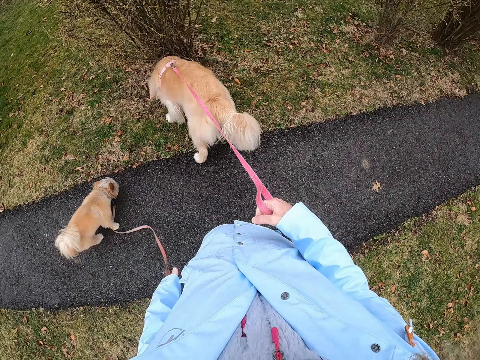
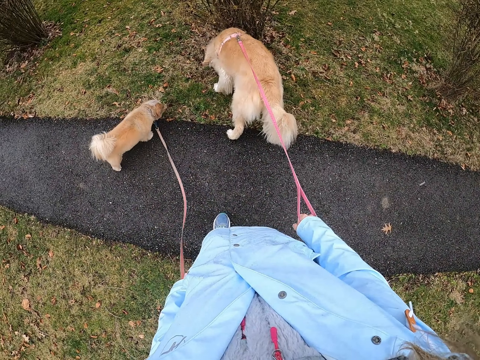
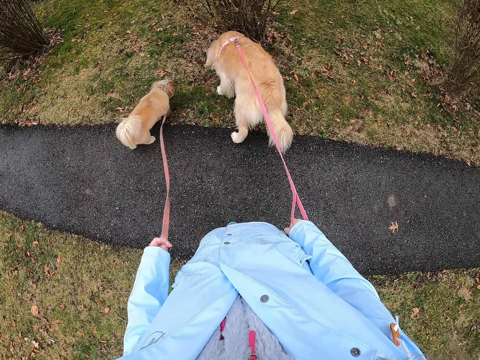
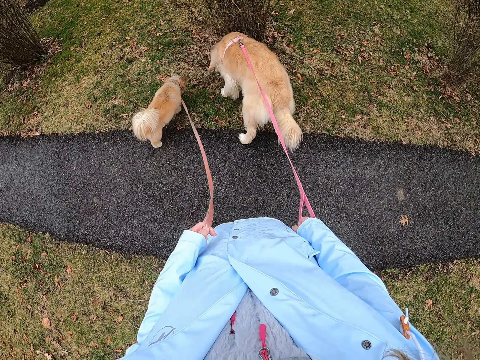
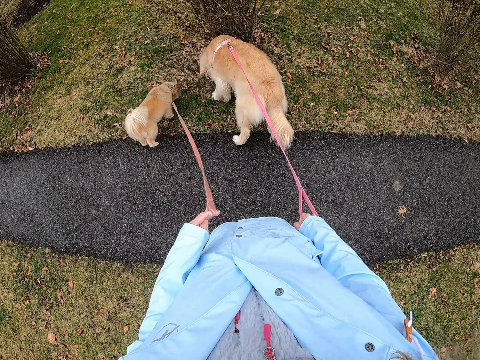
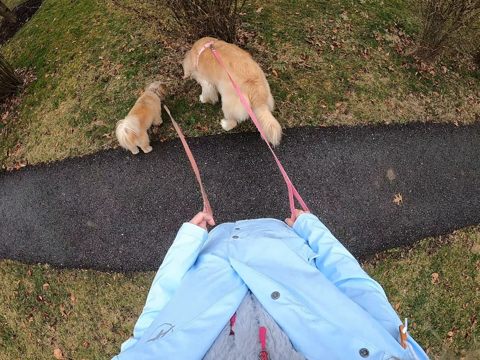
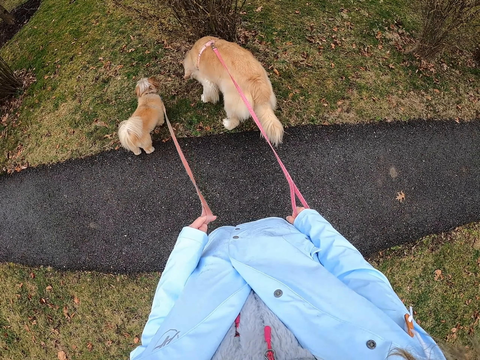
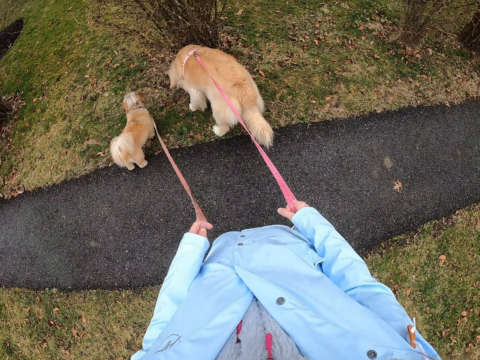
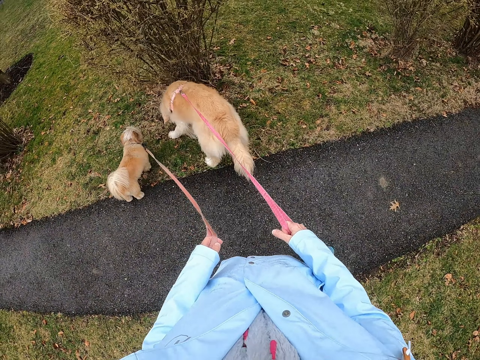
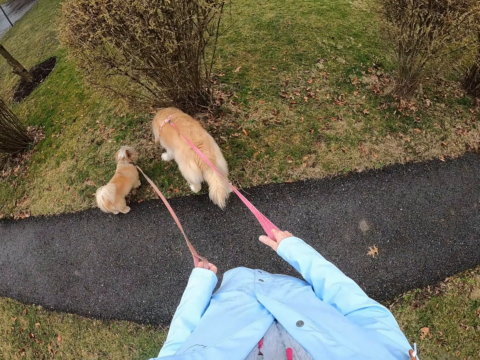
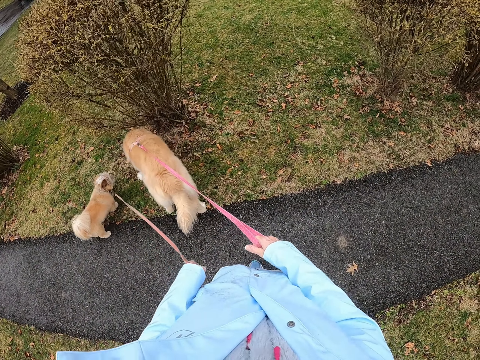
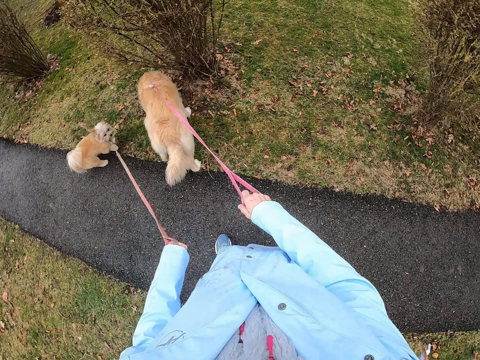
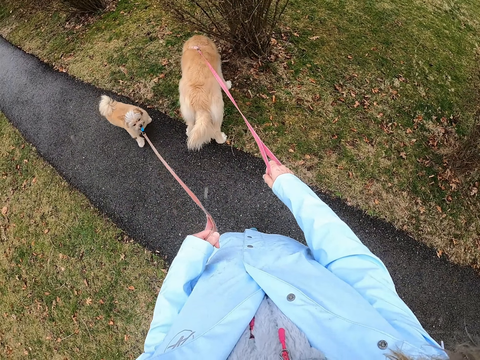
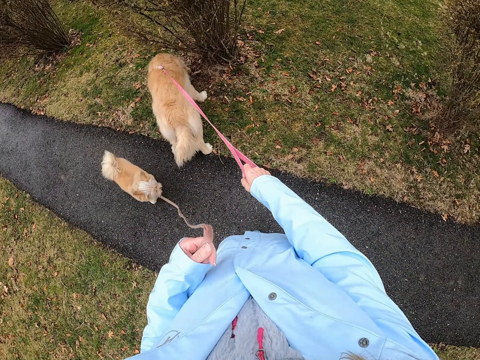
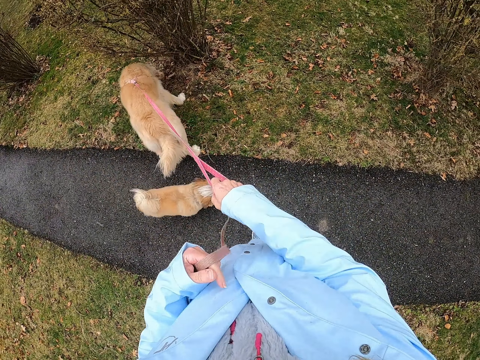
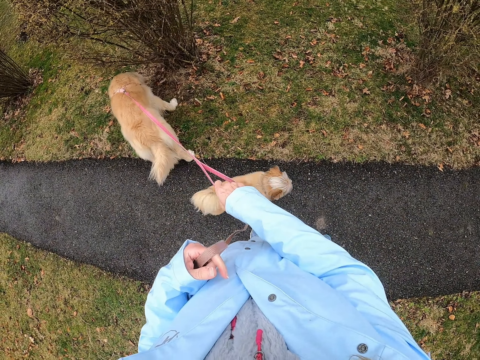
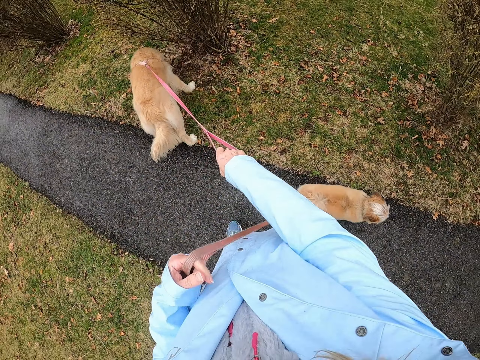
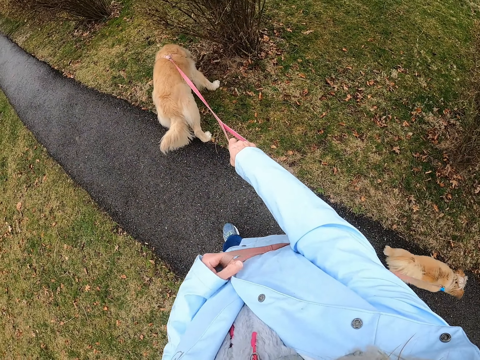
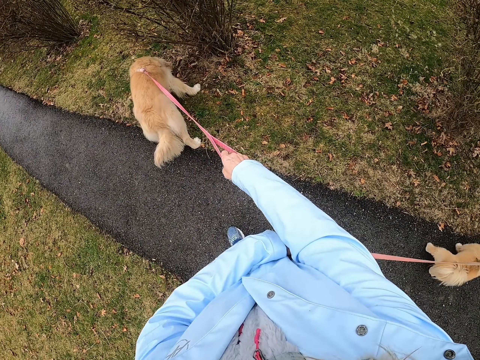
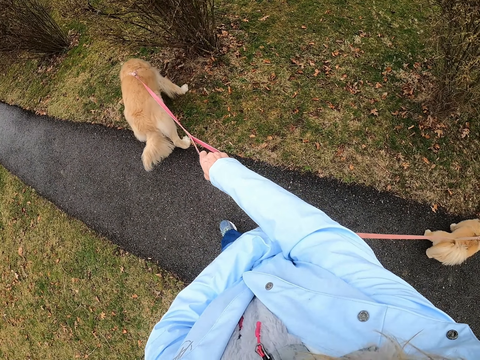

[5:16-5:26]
The camera wearer stands on the road holding the dogs.

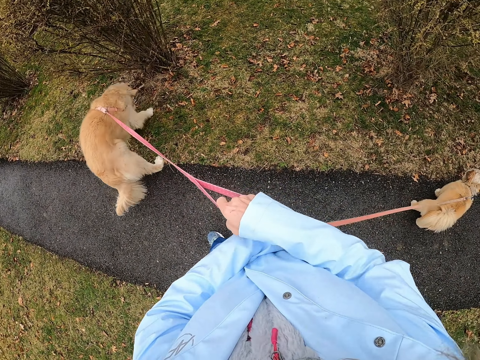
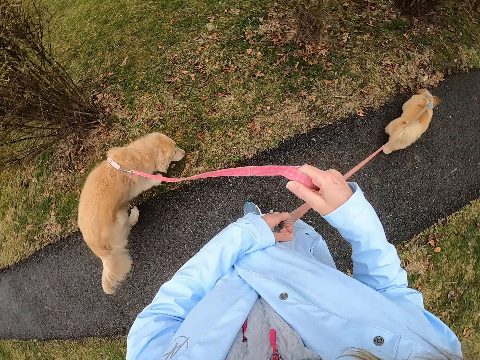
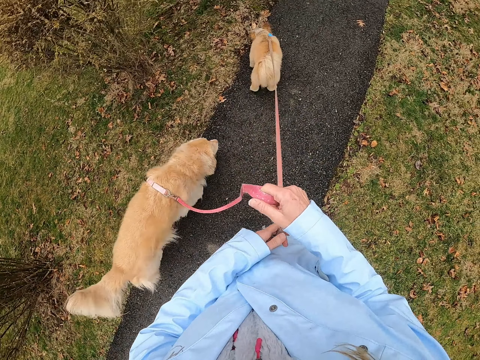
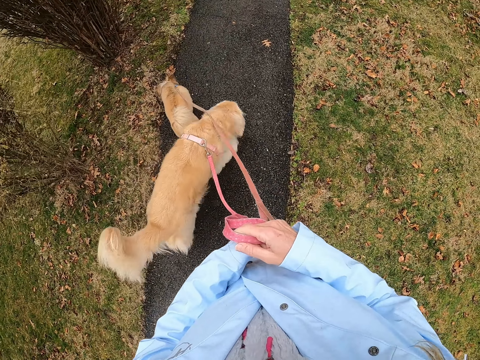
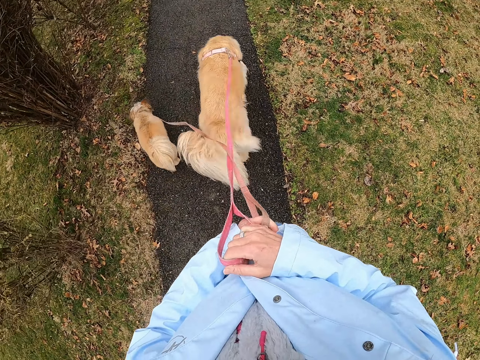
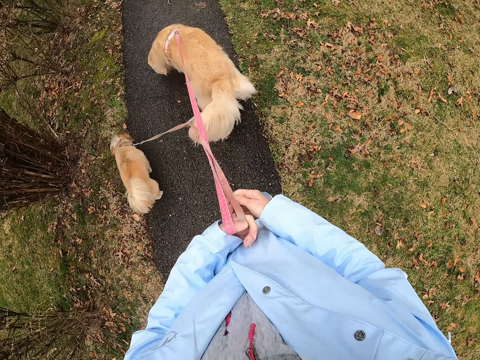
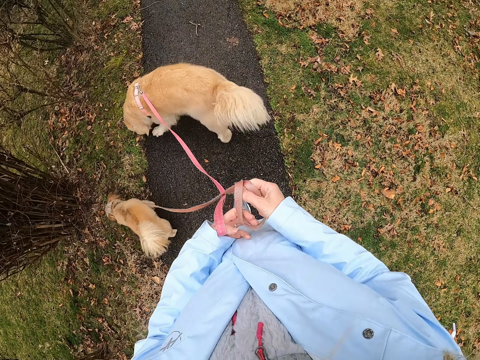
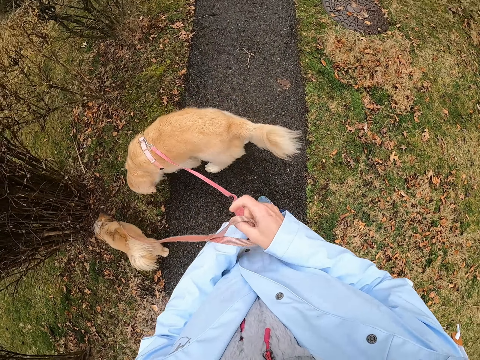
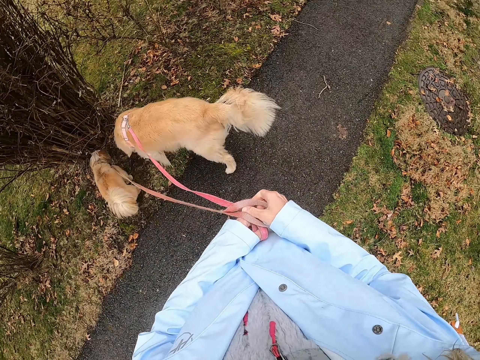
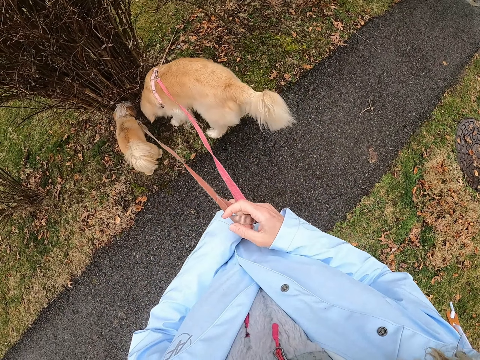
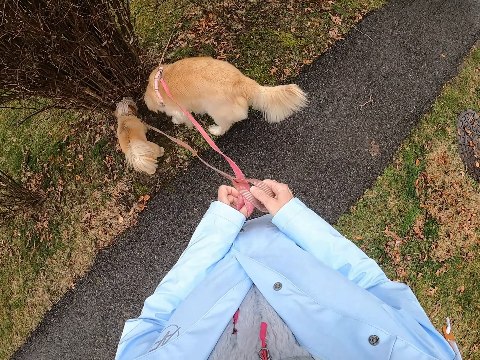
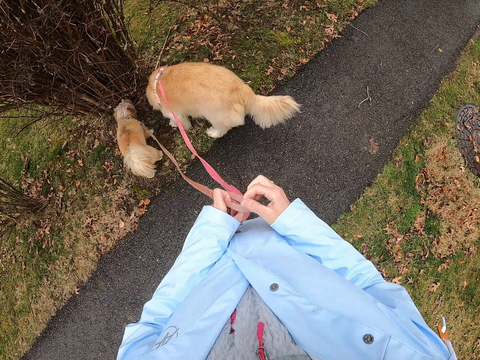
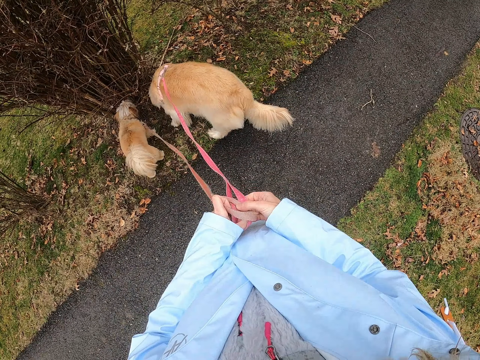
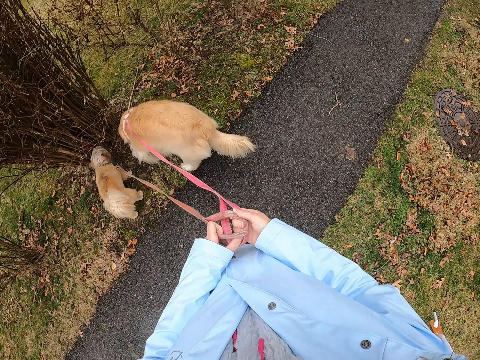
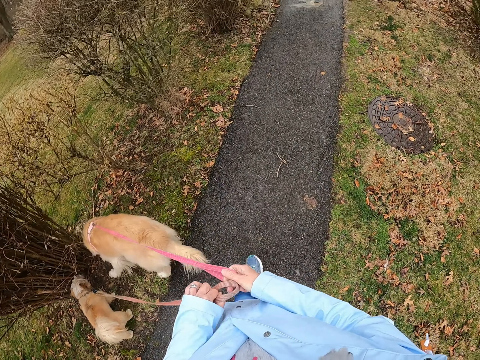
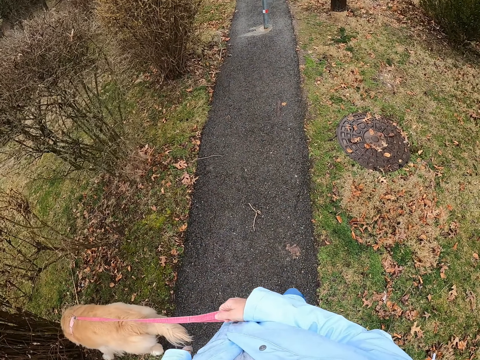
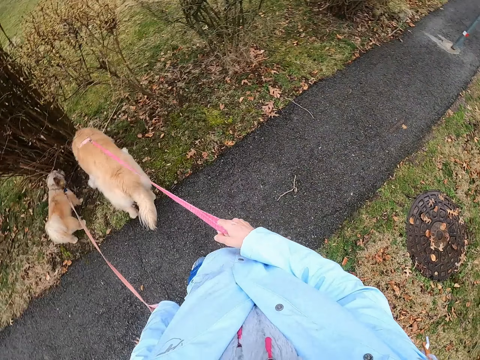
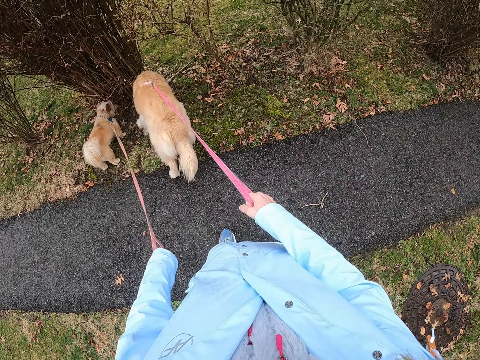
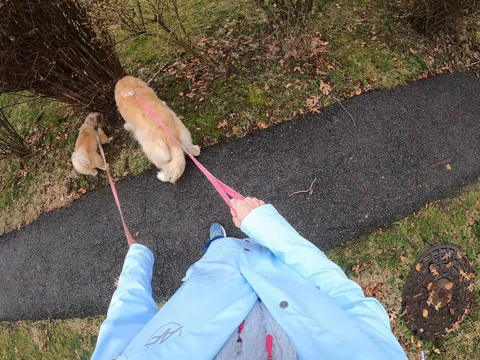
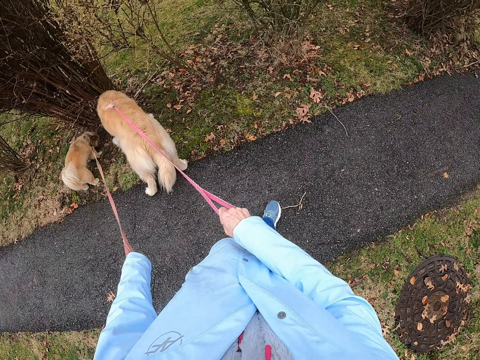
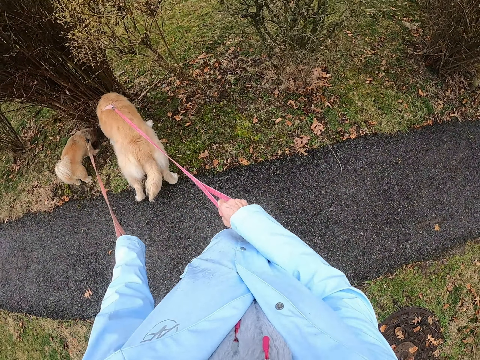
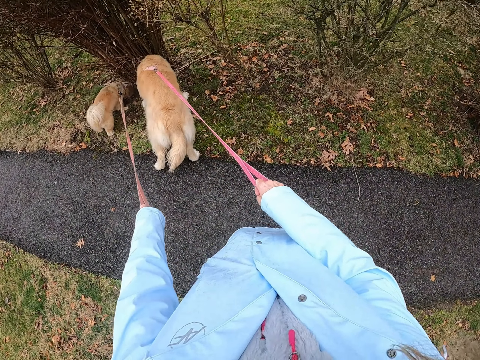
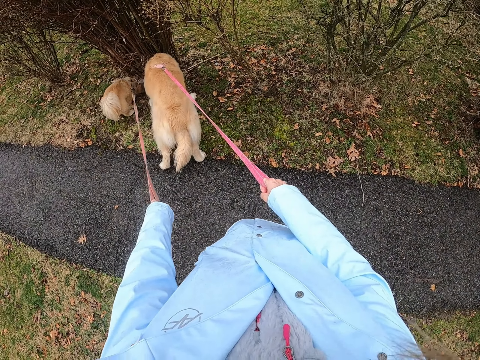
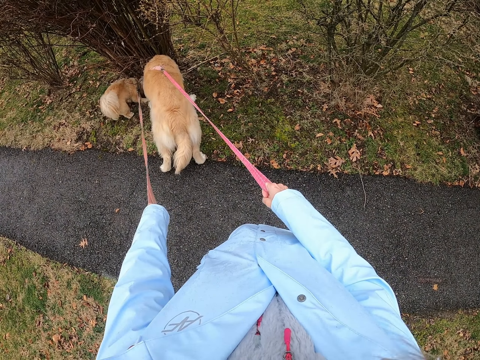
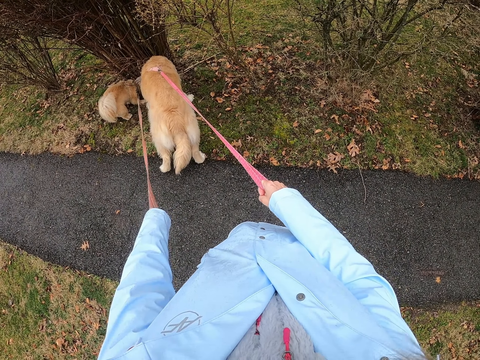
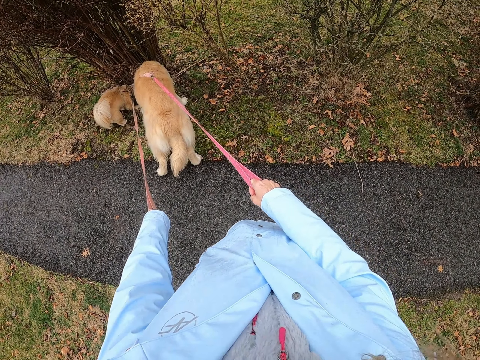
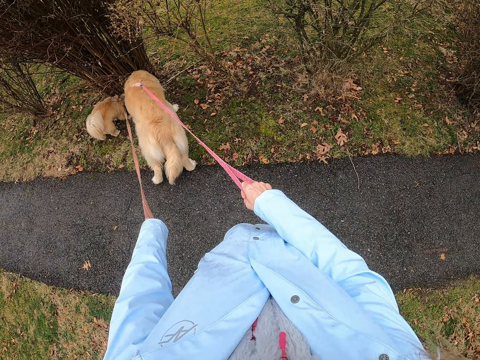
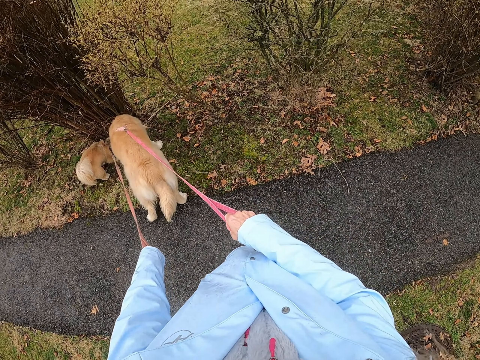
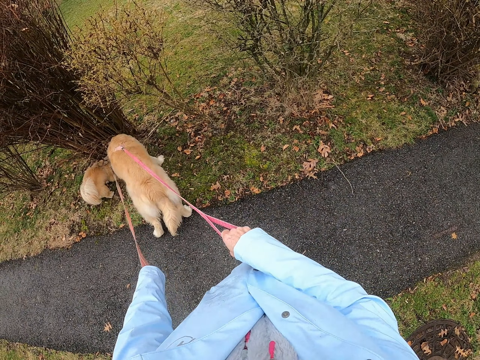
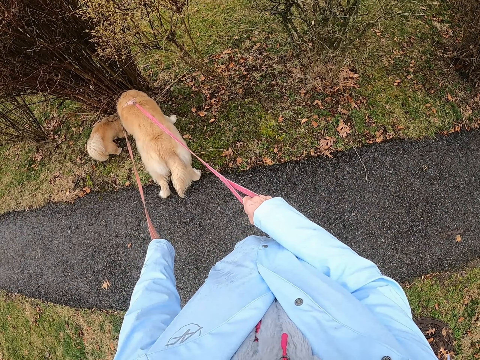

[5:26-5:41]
The camera wearer pushes the dog on the road. They walk on the road holding the dogs. They stand on the road holding the dogs. They push the dog on the road. They stand on the road holding the dogs.

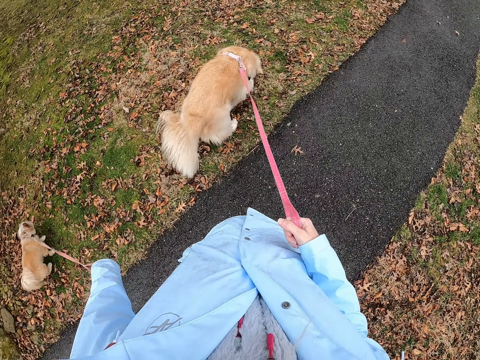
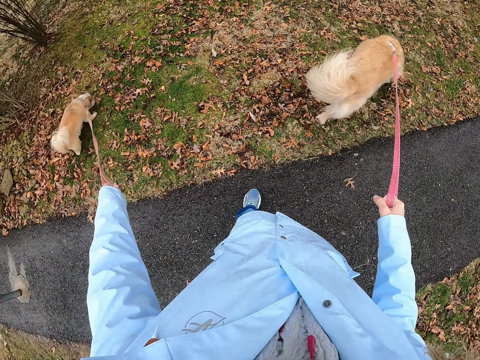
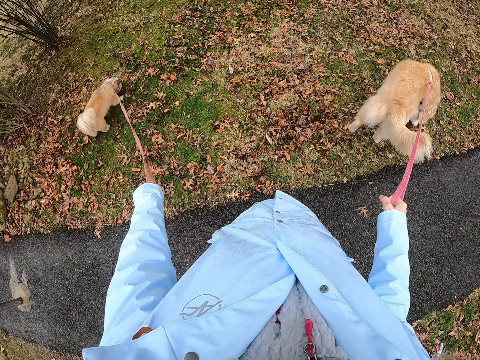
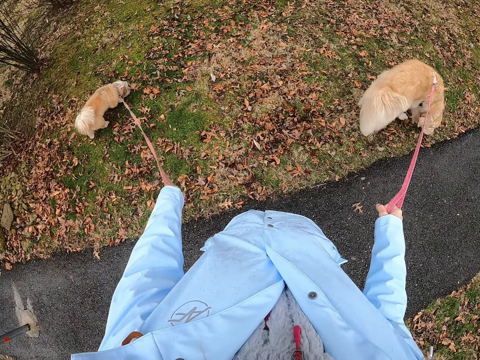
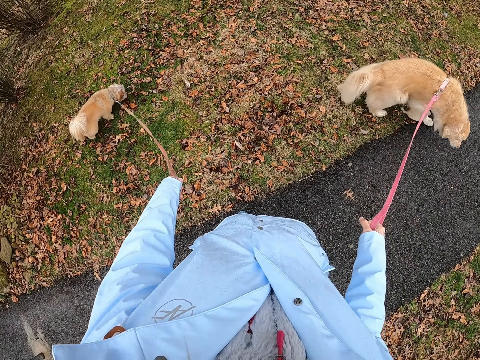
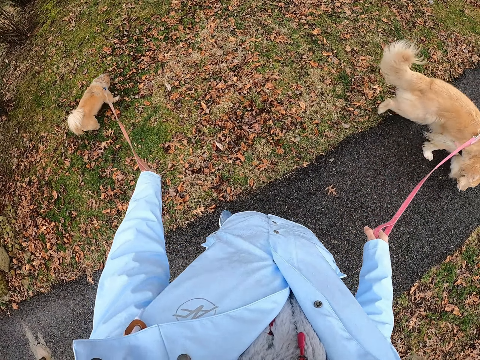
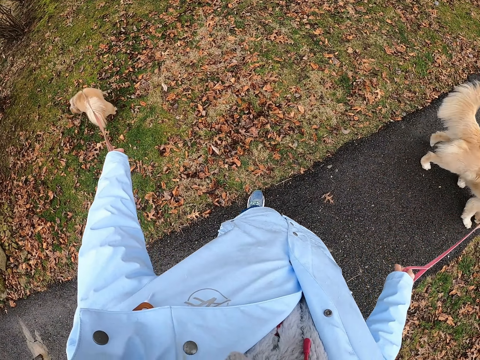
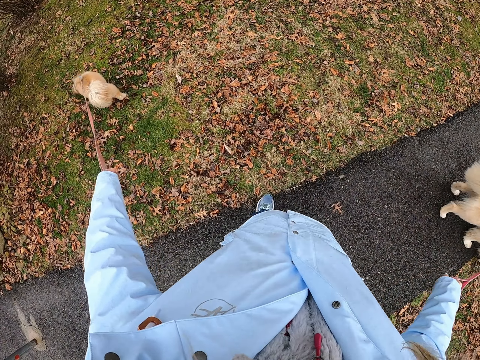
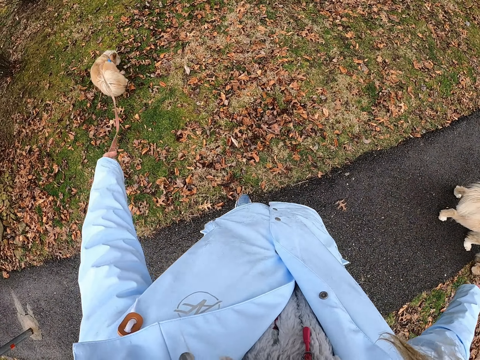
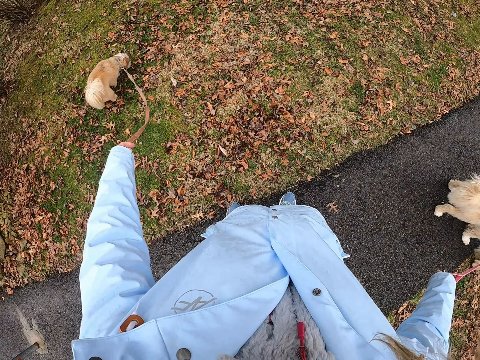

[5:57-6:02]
The camera wearer walks with the dog. They stand on the road holding the dogs.
